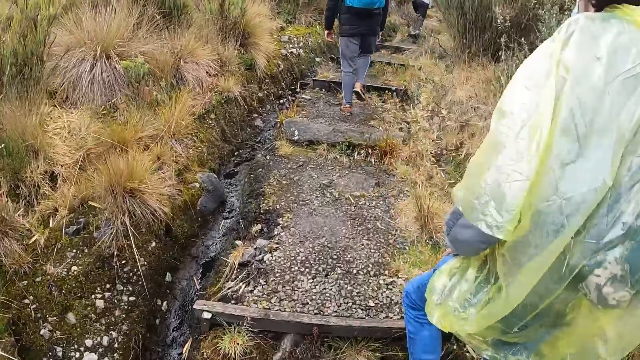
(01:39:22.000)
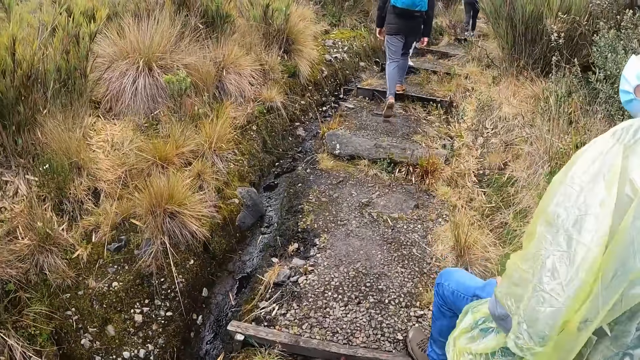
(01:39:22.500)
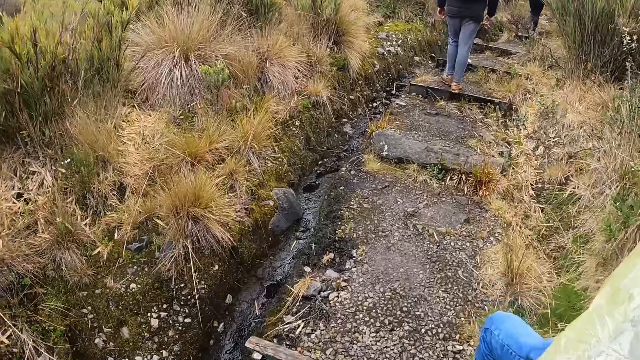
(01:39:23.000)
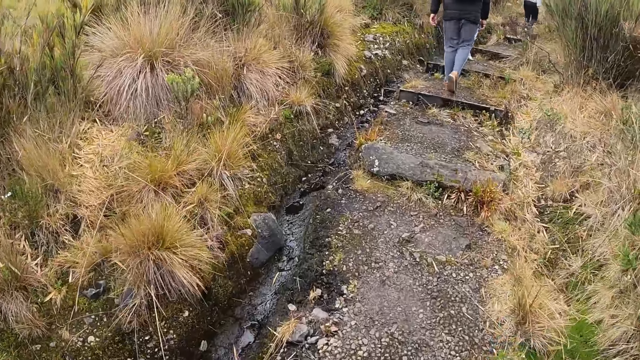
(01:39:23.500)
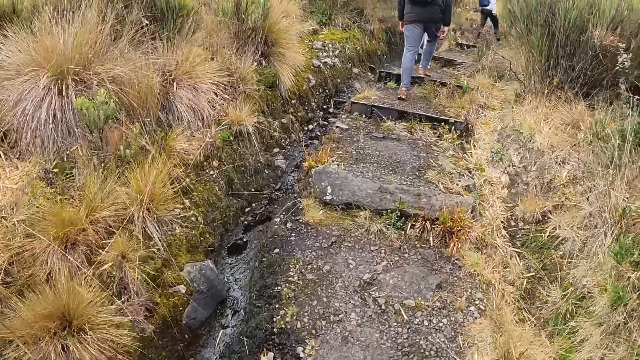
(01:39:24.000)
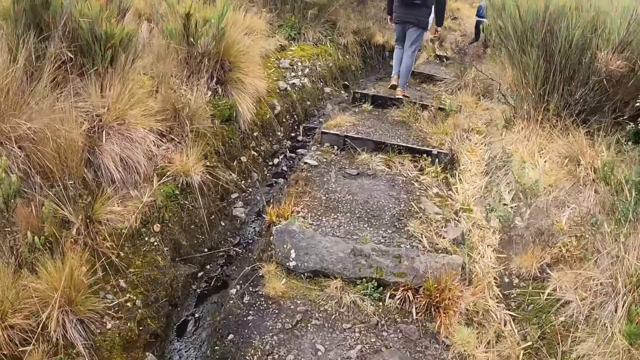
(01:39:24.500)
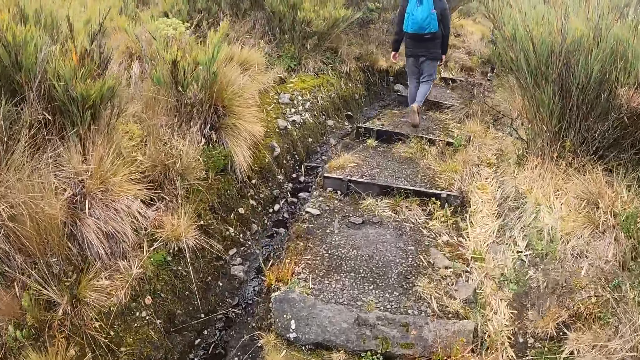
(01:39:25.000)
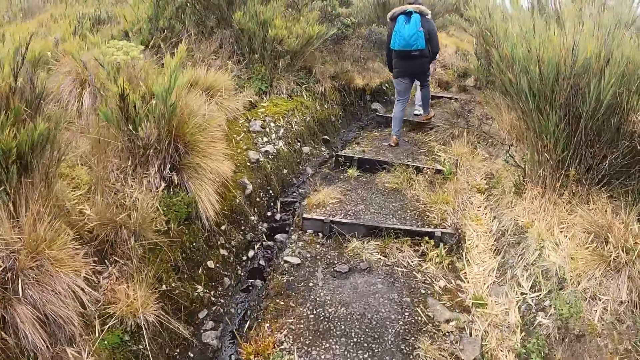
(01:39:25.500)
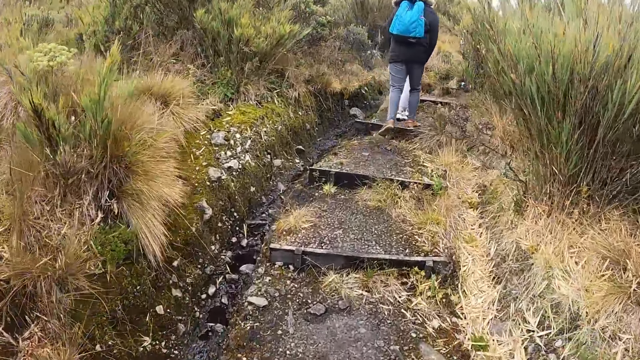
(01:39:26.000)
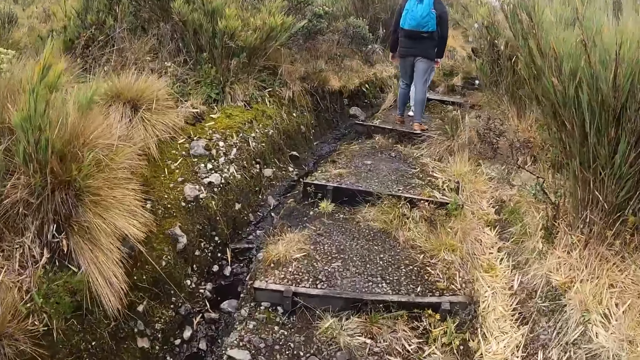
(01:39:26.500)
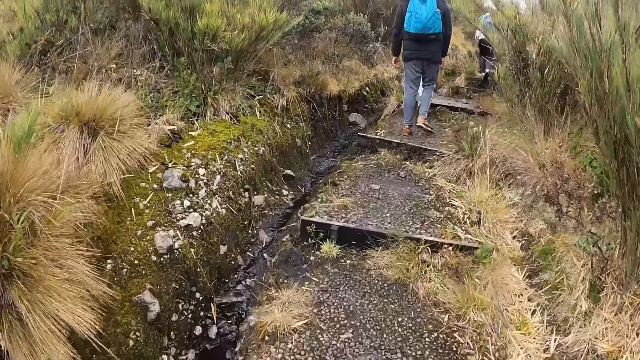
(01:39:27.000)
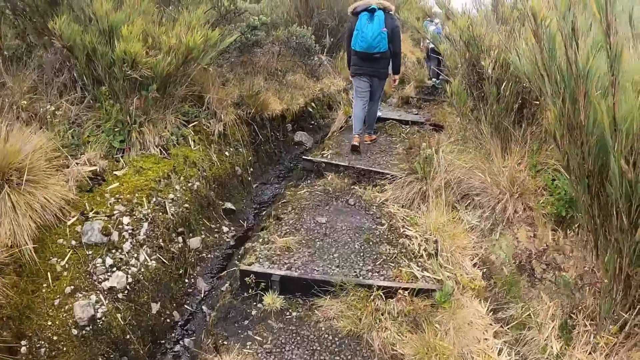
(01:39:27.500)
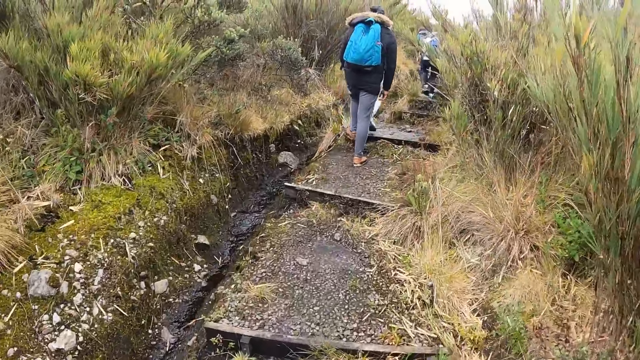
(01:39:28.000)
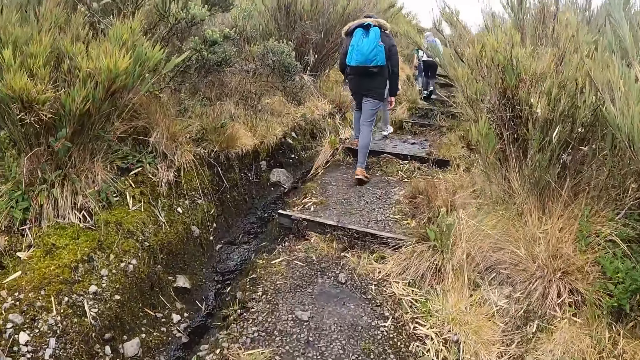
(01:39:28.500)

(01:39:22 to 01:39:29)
The camera wearer walks past a woman.

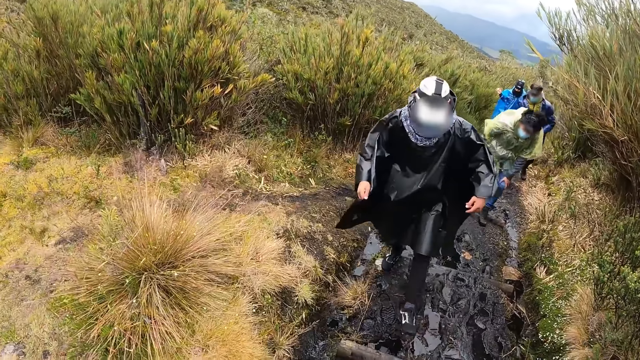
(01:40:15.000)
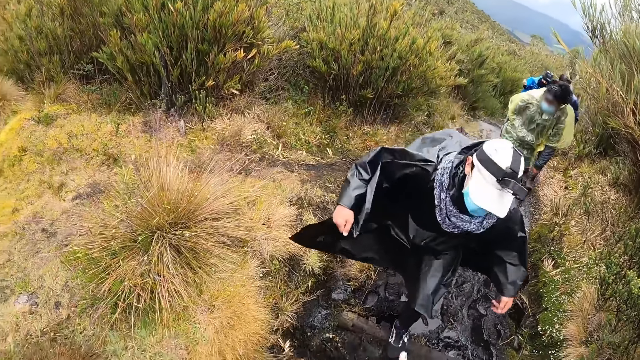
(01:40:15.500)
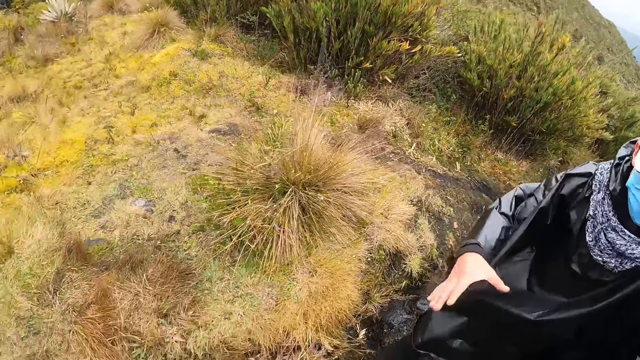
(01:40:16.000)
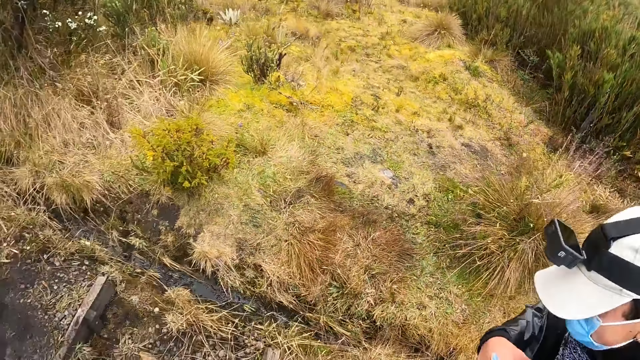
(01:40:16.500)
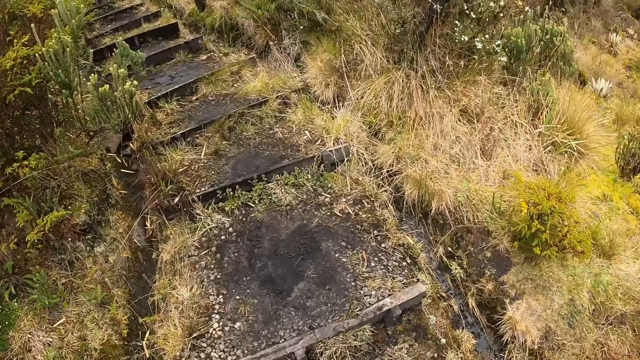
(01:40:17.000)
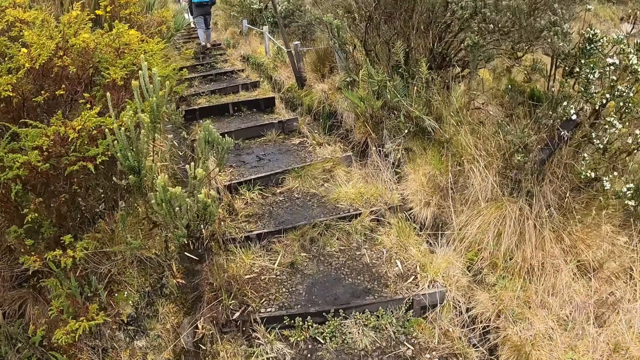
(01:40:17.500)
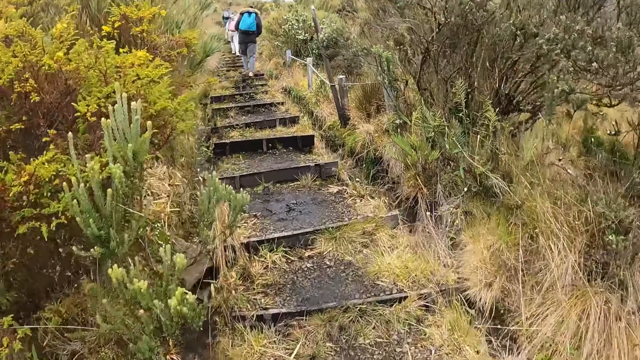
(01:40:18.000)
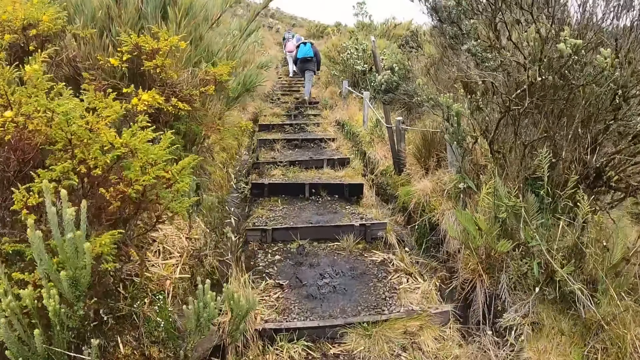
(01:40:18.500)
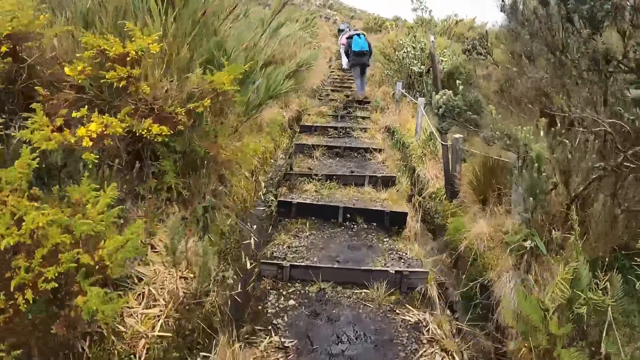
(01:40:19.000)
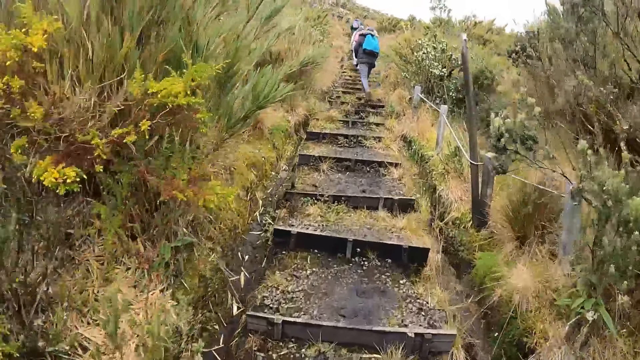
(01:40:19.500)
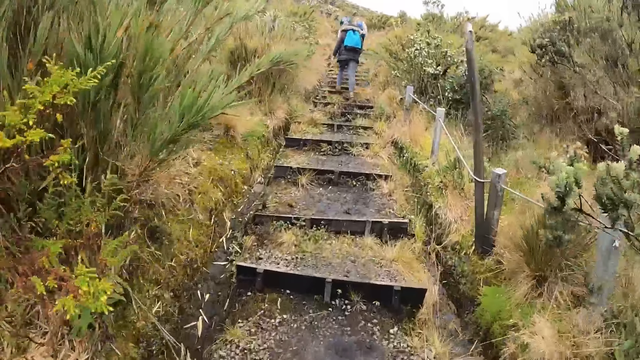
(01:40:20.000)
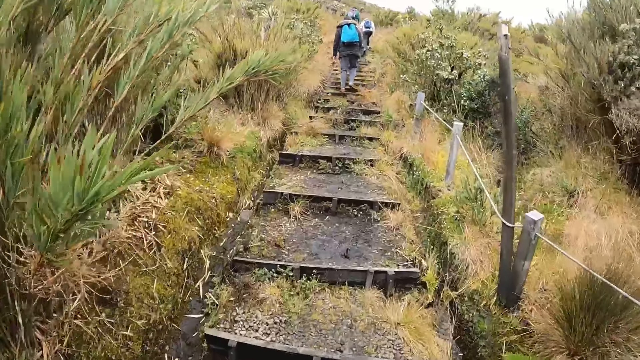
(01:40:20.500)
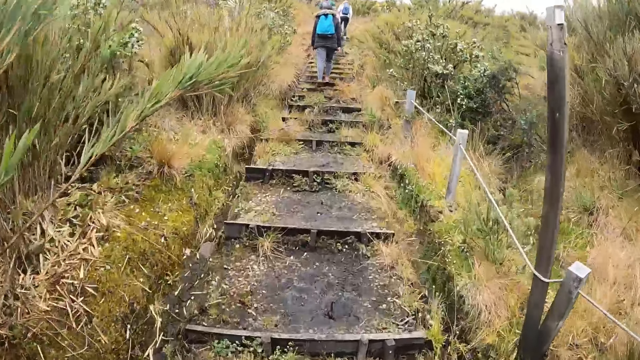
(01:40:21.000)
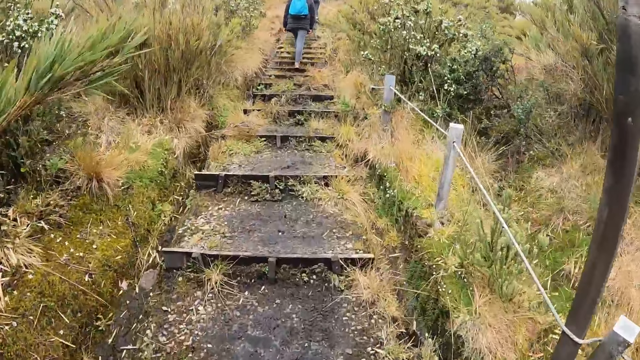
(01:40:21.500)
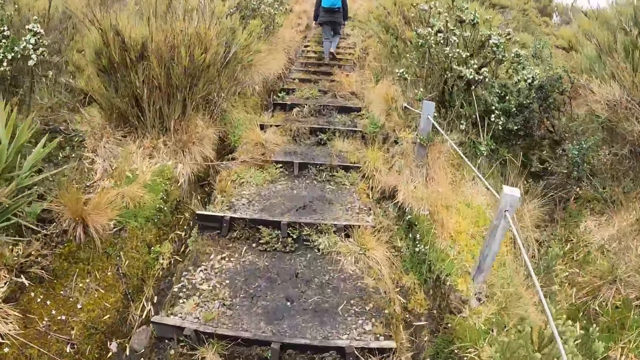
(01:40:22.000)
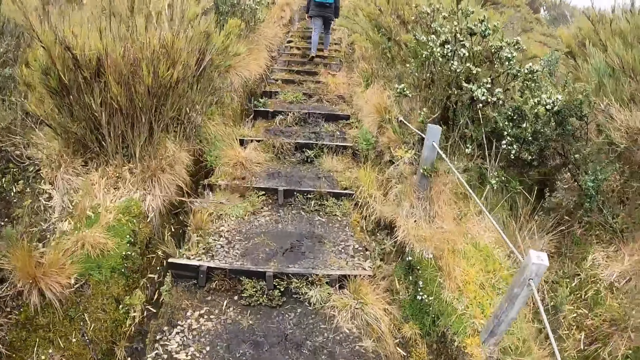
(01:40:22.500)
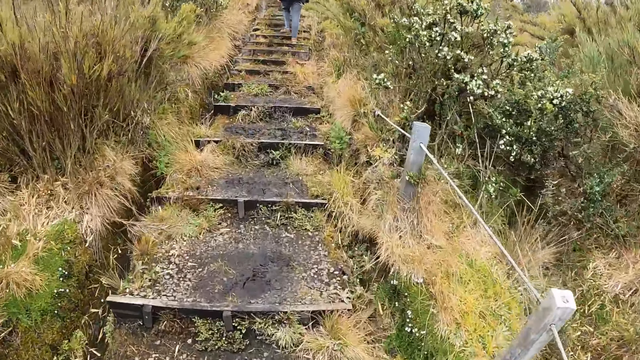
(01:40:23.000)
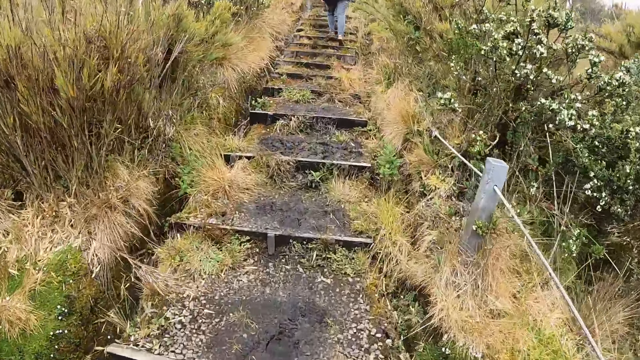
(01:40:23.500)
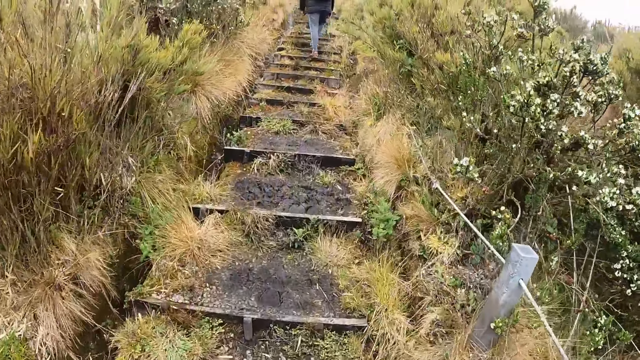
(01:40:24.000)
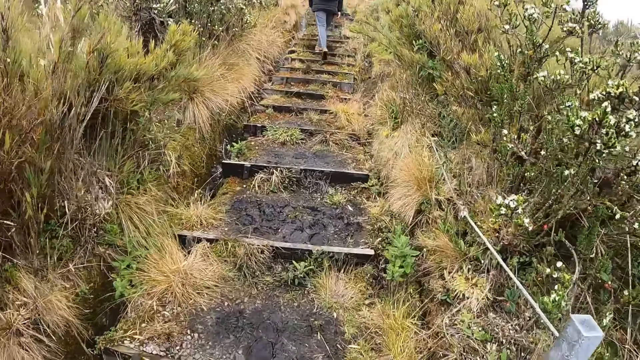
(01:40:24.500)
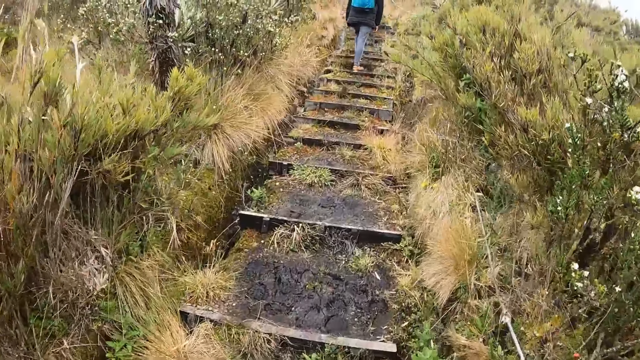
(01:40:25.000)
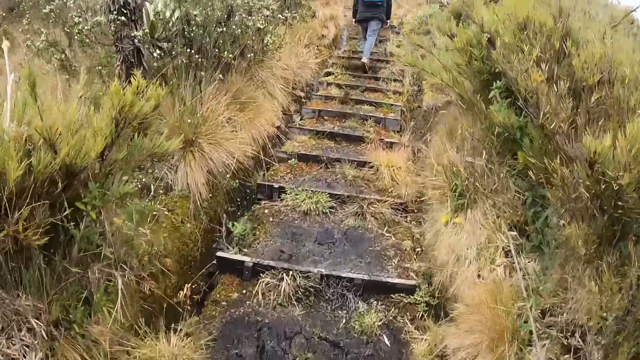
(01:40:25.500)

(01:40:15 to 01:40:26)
The camera wearer shakes the right hand of a man with his right hand. He walks up the hill.

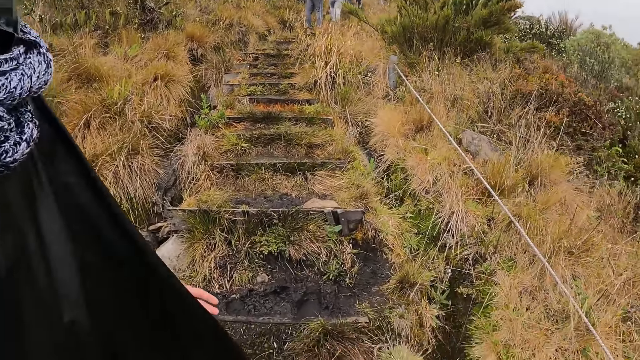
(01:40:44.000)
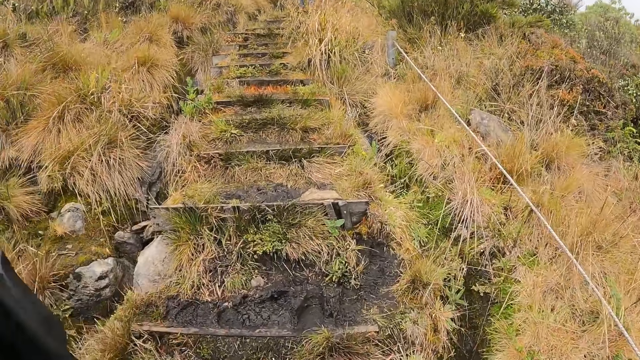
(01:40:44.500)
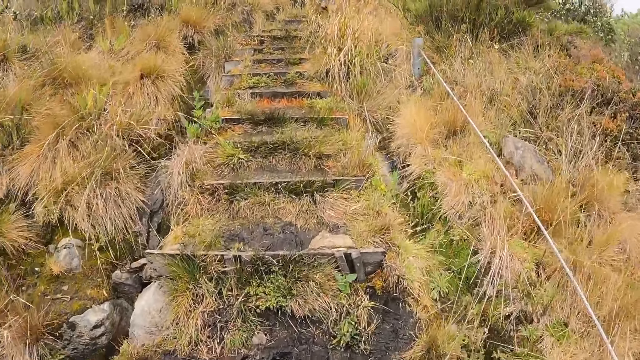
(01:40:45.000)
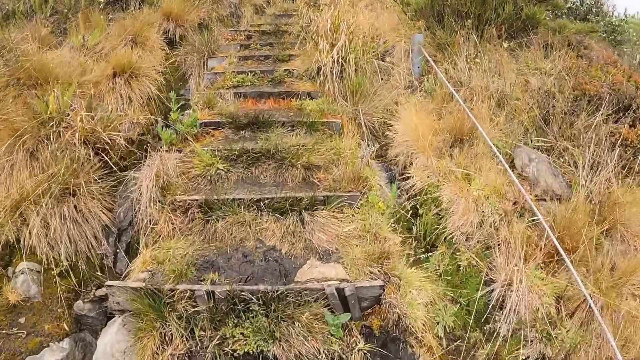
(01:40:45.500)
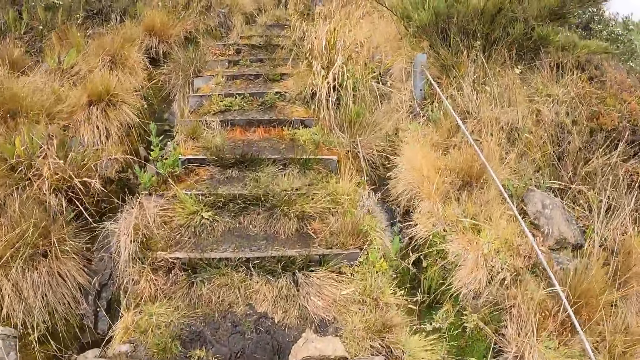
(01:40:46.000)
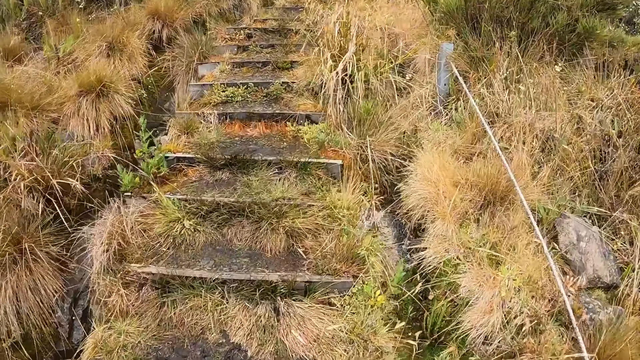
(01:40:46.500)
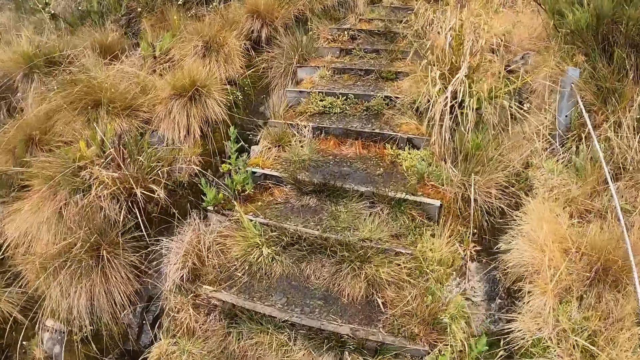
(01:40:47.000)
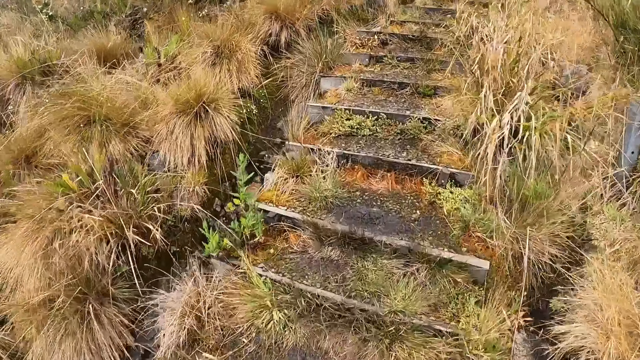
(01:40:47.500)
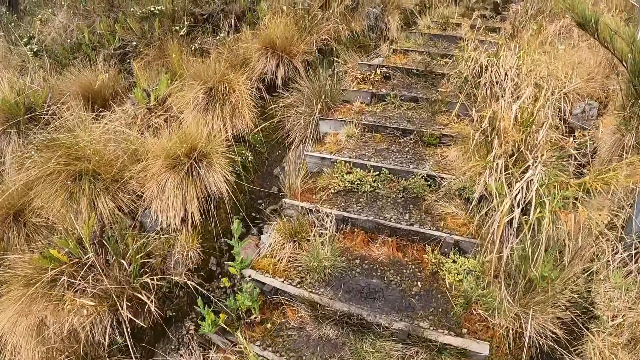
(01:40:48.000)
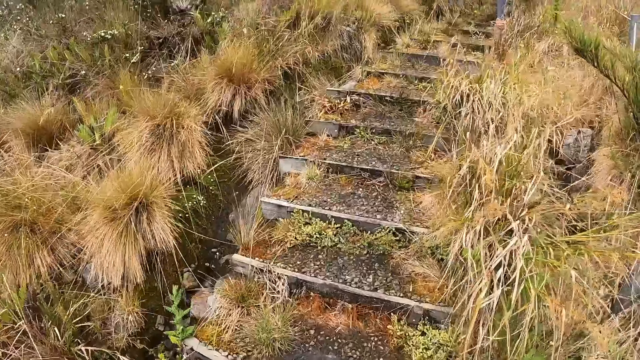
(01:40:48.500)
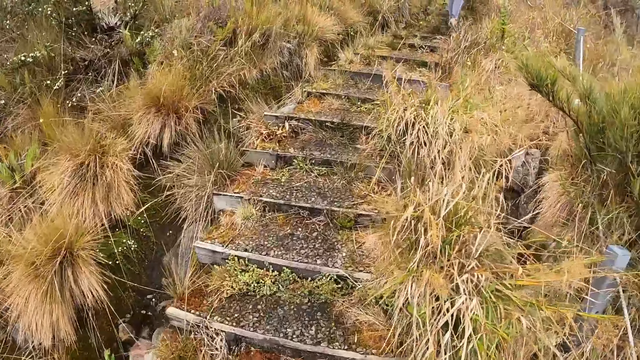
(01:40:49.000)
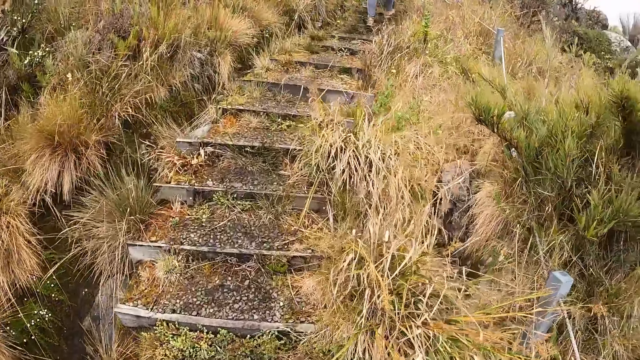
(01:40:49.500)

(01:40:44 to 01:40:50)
The camera wearer walks.
